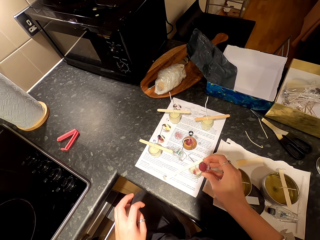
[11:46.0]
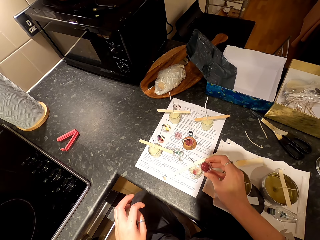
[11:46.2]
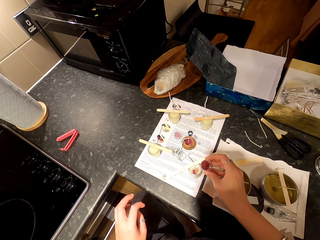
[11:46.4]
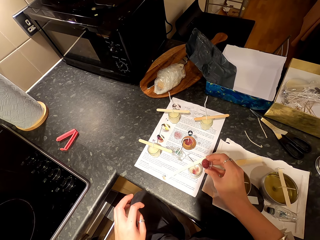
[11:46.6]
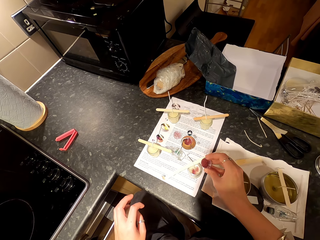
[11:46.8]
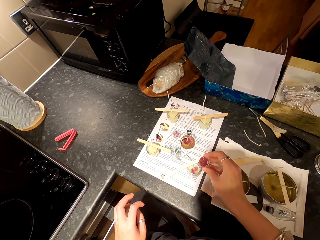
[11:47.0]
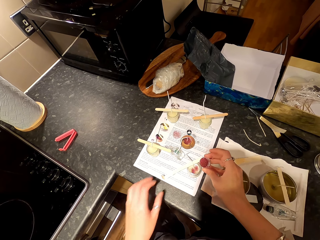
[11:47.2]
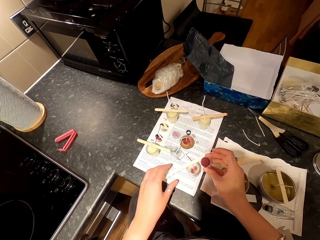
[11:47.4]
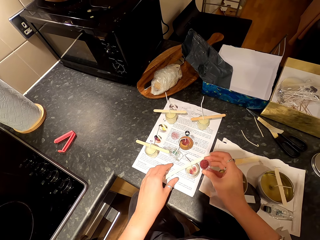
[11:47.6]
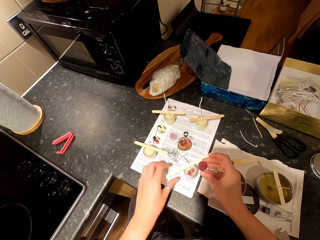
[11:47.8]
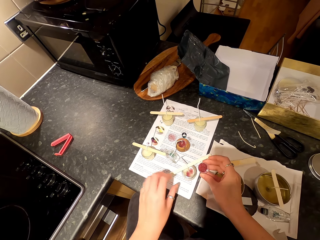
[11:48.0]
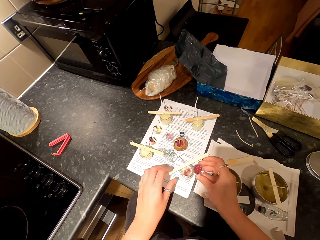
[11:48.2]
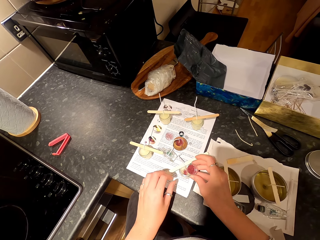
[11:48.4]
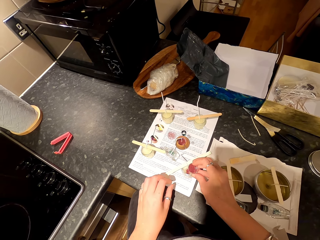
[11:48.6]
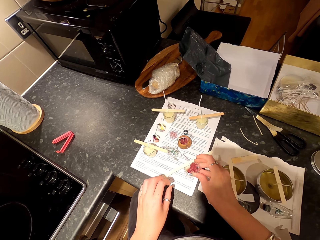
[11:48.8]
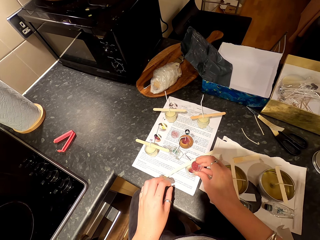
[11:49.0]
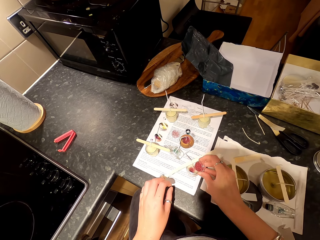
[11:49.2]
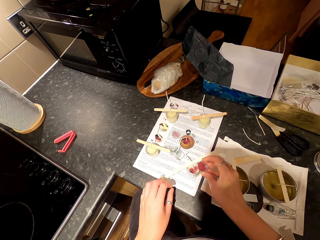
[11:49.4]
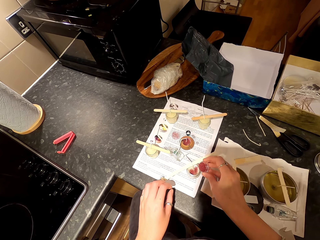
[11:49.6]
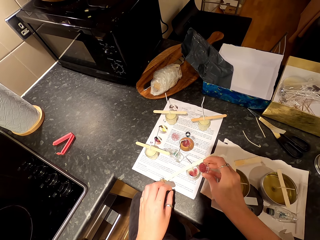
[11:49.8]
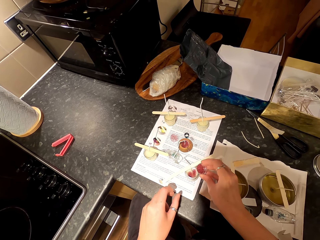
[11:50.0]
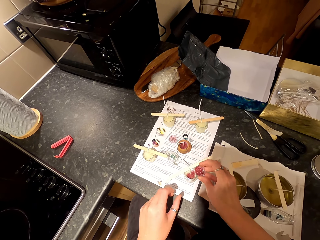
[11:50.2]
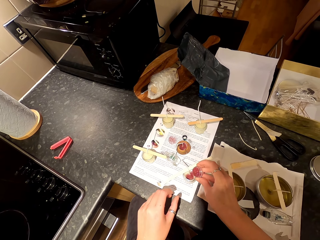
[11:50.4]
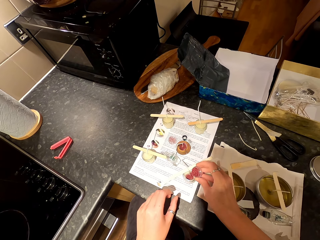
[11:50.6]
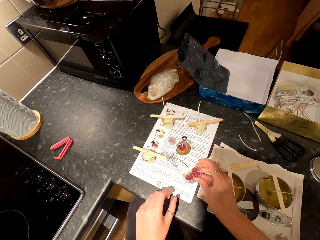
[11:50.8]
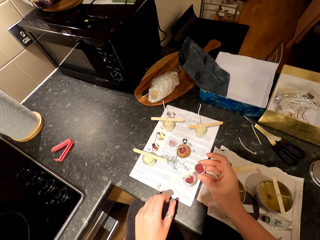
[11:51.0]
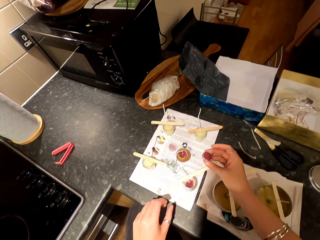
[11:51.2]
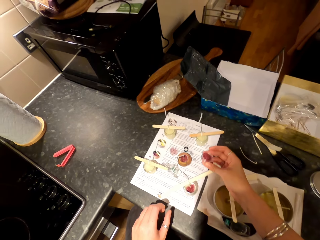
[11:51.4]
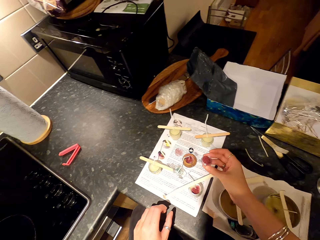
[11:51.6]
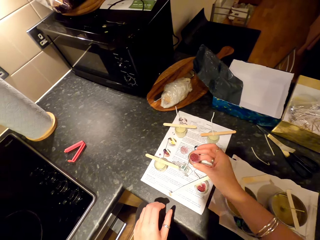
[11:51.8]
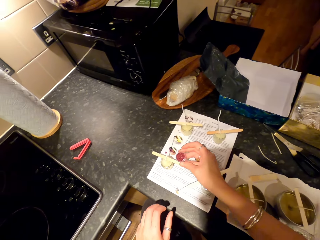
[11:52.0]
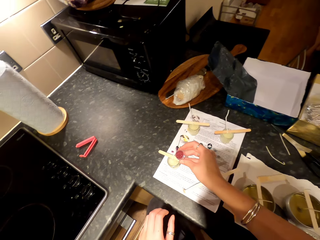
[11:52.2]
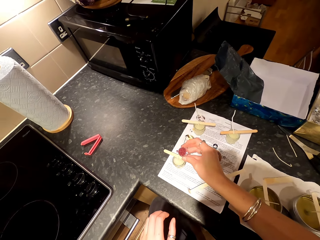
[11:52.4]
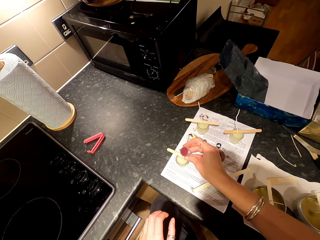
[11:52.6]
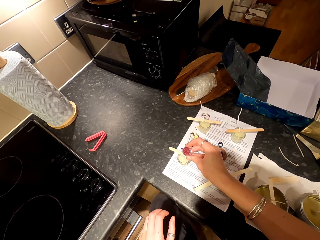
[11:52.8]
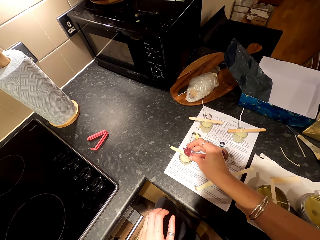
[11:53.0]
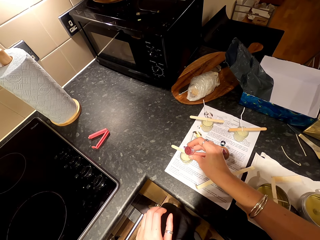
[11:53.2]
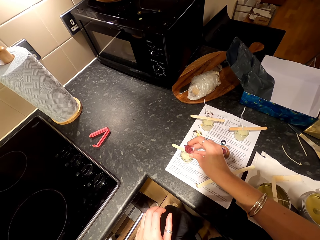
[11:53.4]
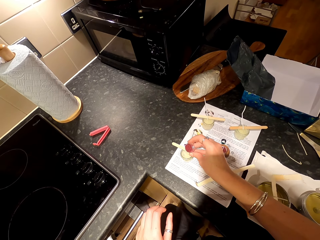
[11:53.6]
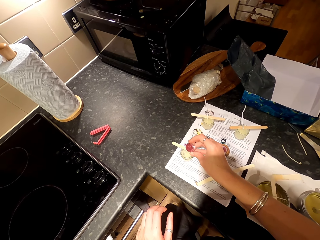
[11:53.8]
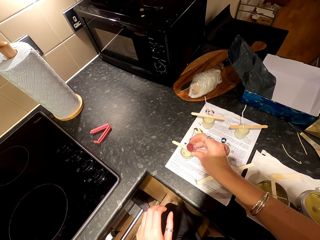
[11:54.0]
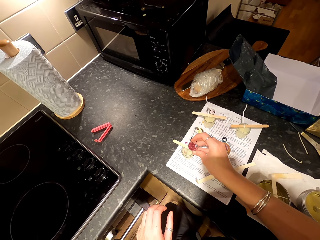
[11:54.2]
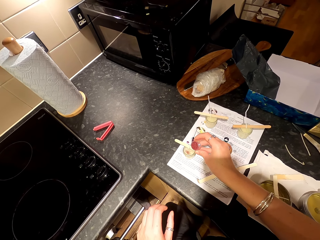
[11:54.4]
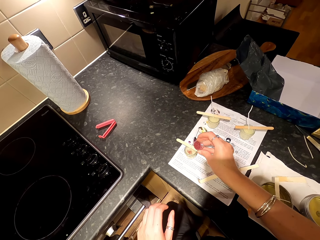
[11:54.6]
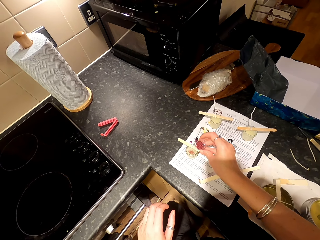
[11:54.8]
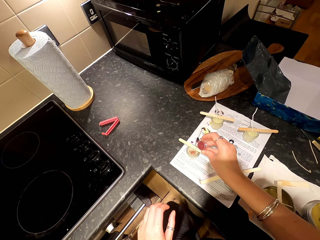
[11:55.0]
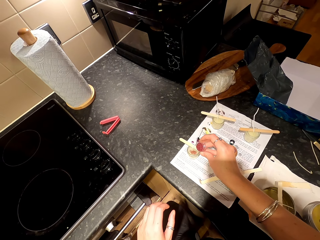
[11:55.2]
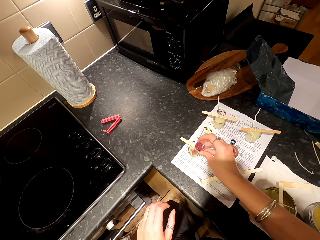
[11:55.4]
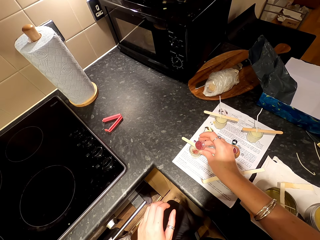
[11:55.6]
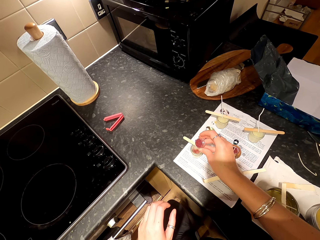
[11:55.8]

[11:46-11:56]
The camera wearer moves hand around. They put something in the candle container.

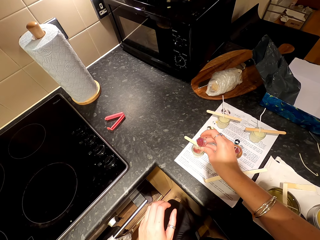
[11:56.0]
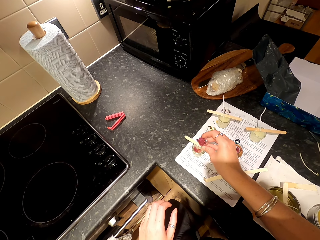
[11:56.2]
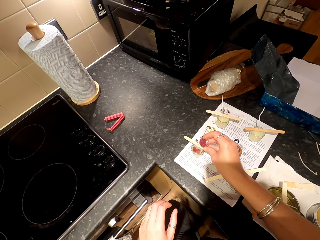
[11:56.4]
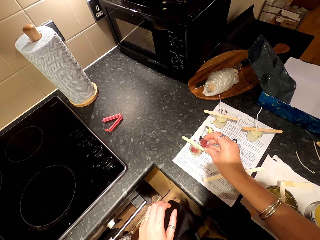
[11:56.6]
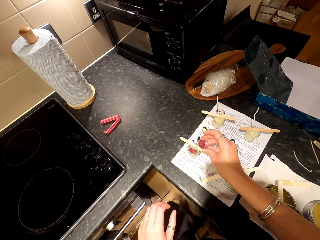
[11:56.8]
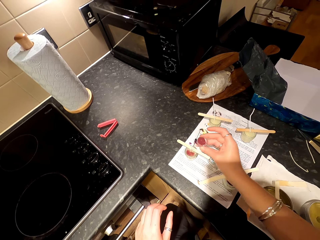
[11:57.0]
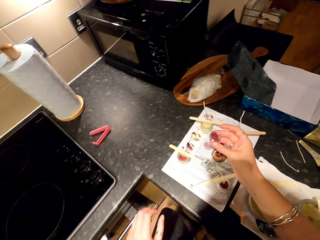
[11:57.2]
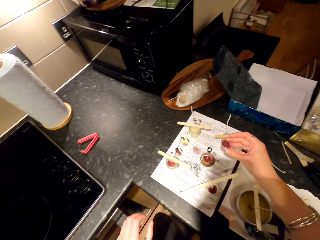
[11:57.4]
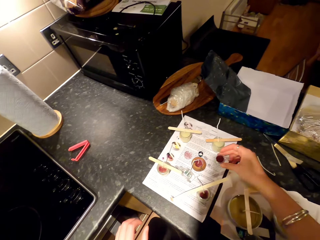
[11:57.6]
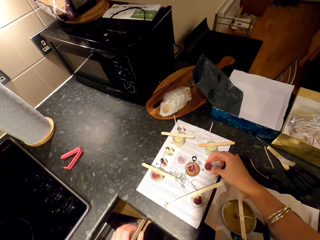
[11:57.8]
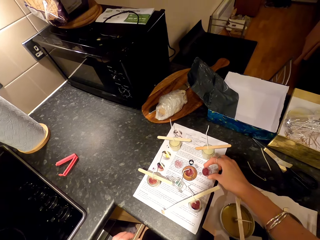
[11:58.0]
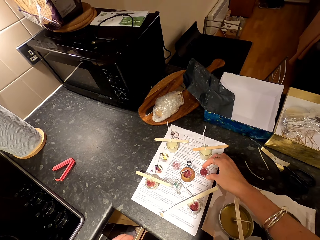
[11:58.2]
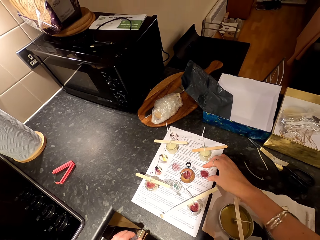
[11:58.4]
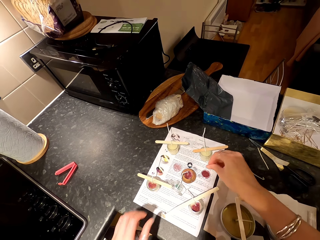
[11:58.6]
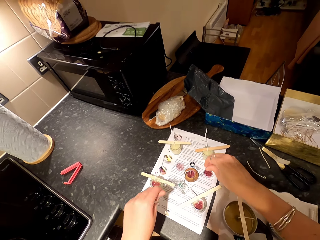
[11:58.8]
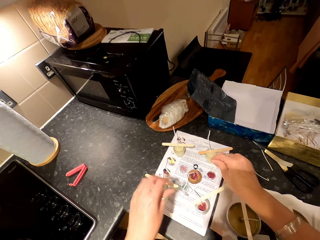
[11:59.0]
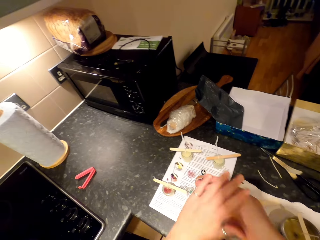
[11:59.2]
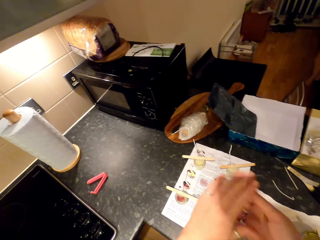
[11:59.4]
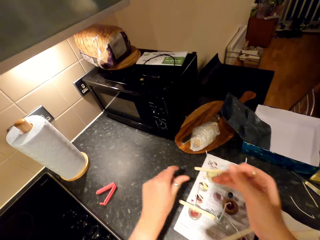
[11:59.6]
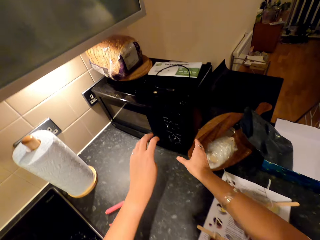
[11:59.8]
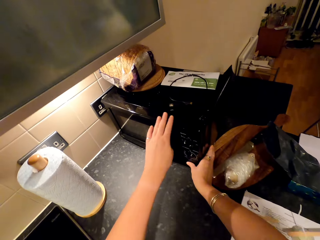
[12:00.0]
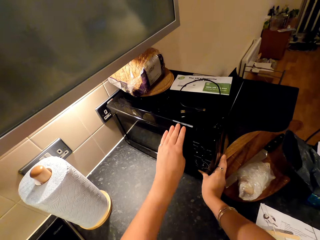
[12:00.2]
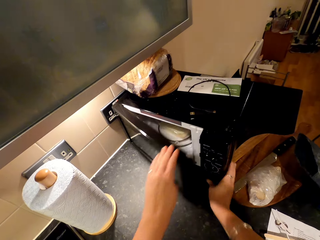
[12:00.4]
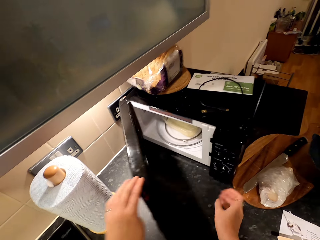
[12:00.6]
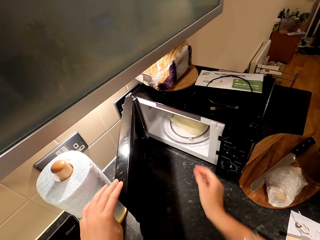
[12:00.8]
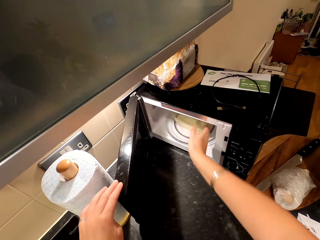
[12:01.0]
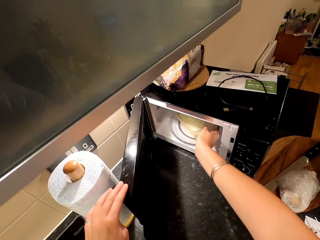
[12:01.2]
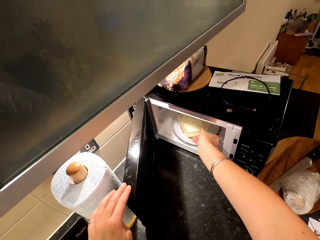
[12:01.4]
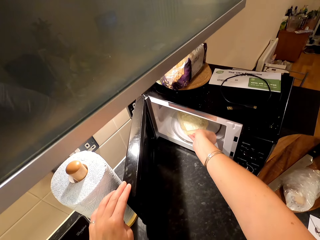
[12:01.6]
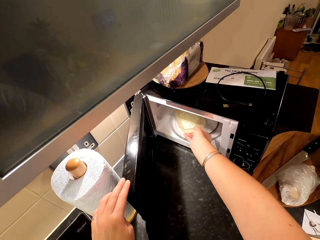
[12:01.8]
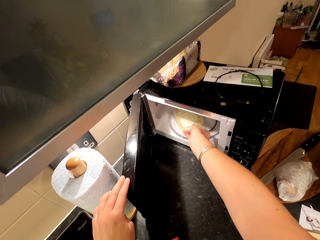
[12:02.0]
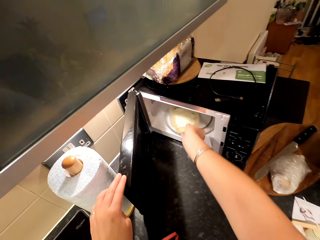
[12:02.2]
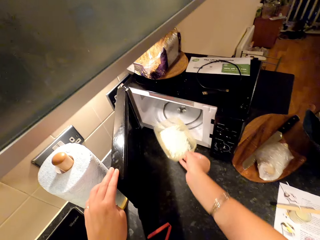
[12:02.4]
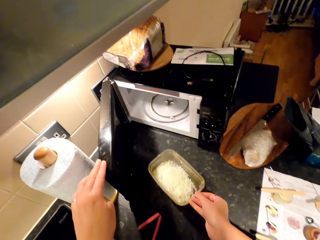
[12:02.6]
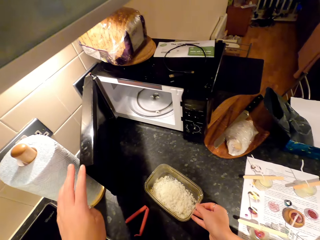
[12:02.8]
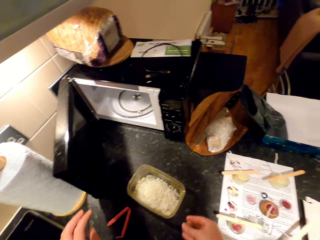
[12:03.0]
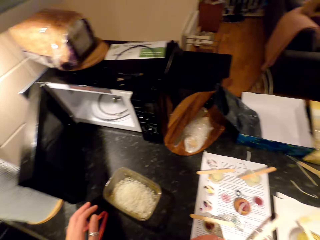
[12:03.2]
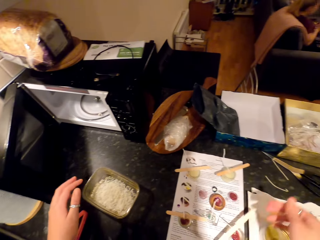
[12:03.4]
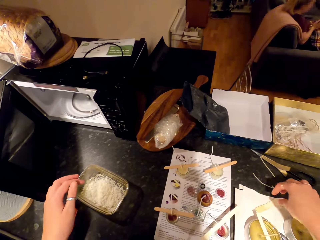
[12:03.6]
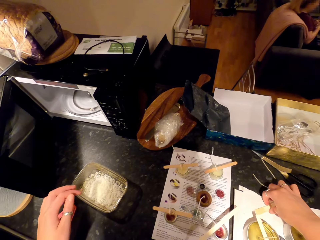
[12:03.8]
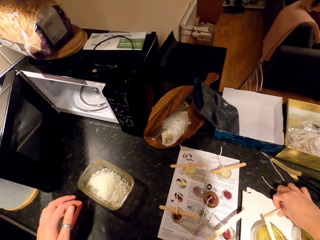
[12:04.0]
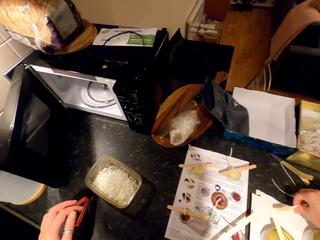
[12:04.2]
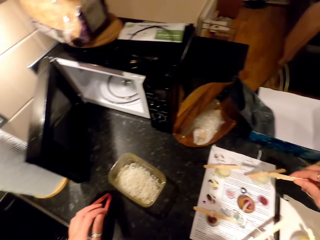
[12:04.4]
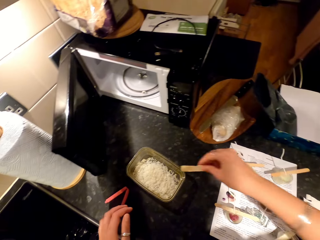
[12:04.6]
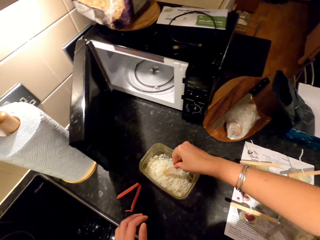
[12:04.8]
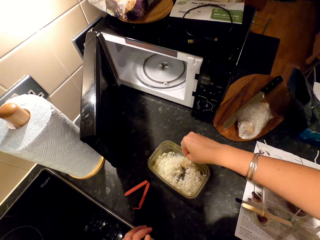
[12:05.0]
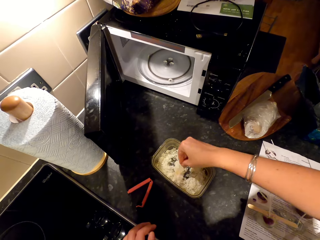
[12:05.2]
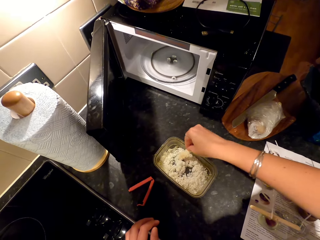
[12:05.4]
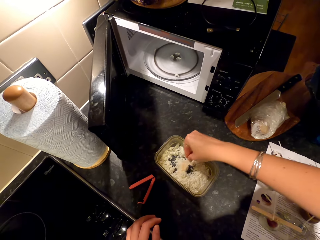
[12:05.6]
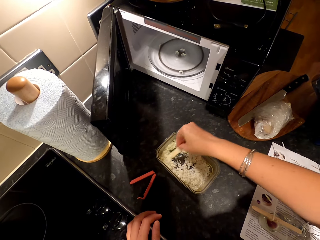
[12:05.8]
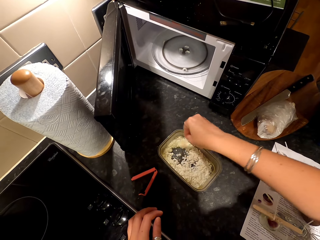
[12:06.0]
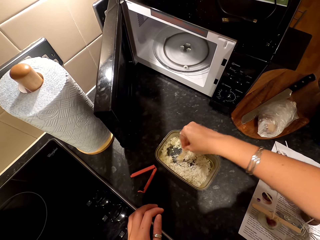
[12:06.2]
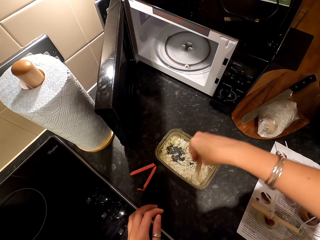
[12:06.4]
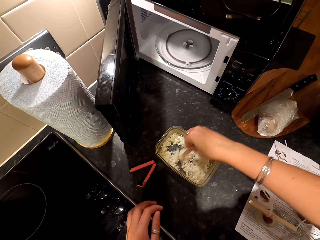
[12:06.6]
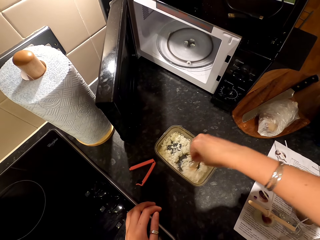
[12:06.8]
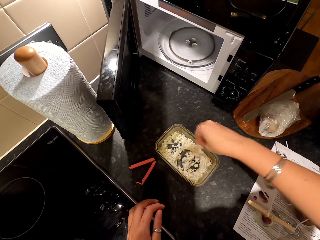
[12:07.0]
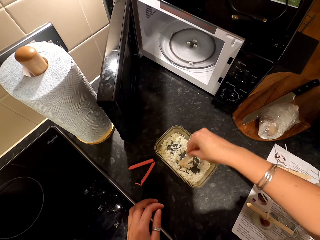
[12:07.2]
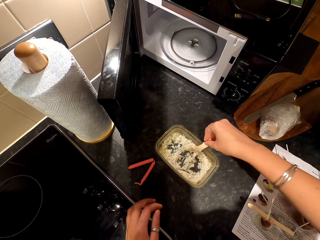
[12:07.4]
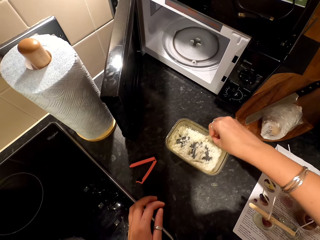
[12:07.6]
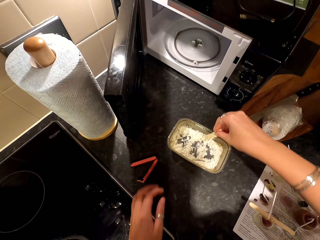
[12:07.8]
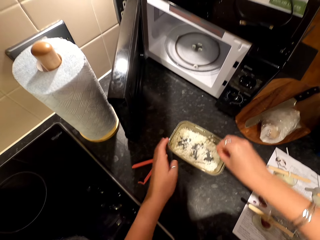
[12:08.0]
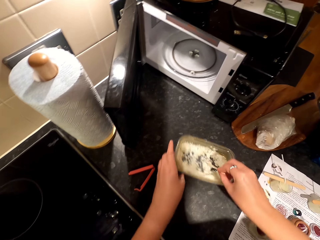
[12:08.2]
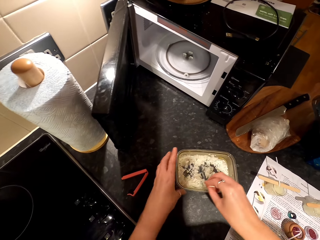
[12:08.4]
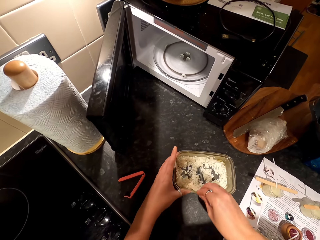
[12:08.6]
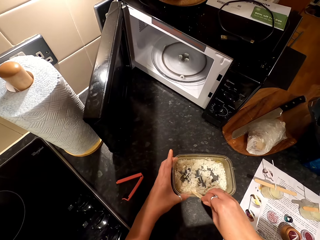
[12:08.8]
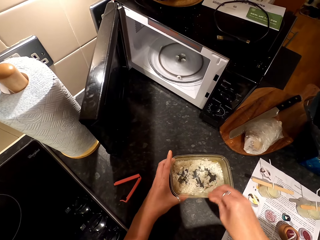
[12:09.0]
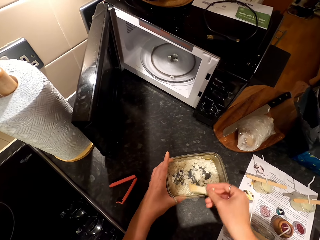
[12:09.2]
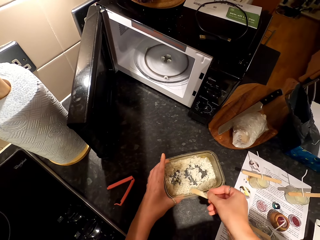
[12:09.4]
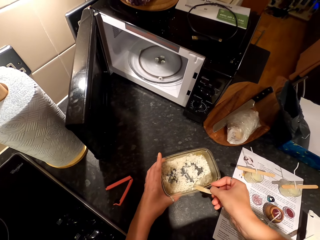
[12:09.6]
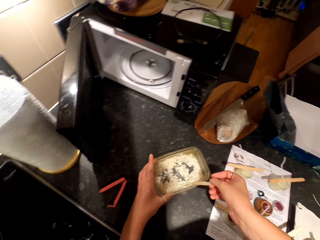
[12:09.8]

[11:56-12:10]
The camera wearer moves hand around. They put the container on the paper. They shake hands and rub both hands. They open the microwave oven and pull out a bowl or dish of something. They put the dish on the countertop. A woman sits on the couch. The camera wearer picks up a popsicle stick on the paper. They stir wax particles in the dish with the popsicle stick. They move the dish on the countertop. They wipe wax particles on the popsicle stick on the dish.
